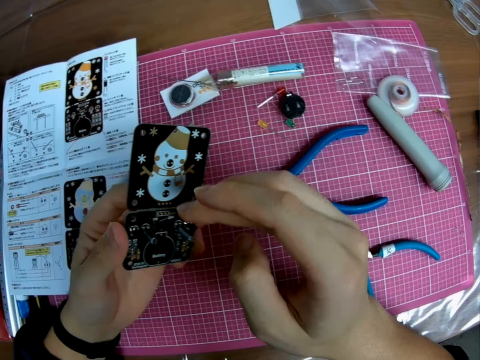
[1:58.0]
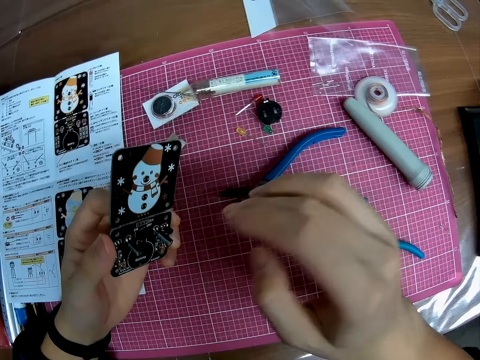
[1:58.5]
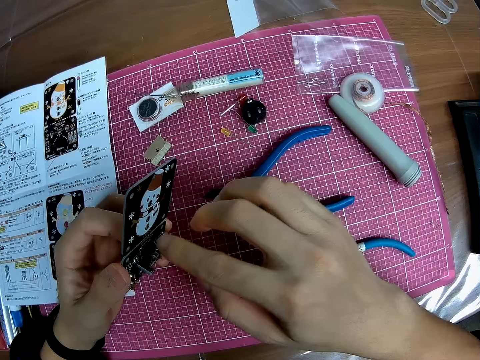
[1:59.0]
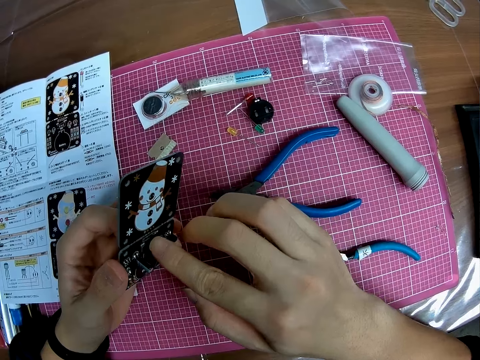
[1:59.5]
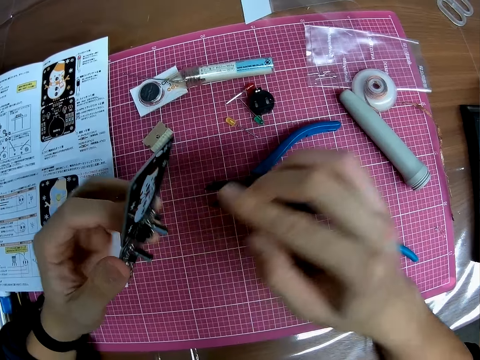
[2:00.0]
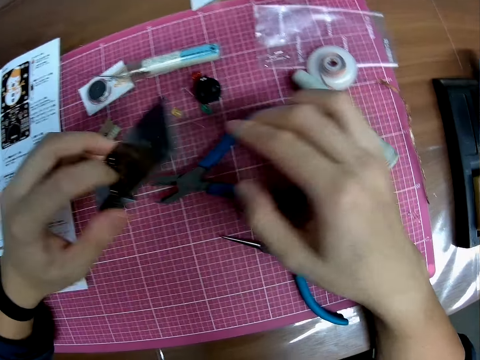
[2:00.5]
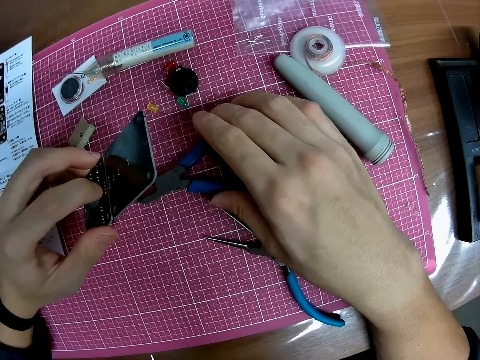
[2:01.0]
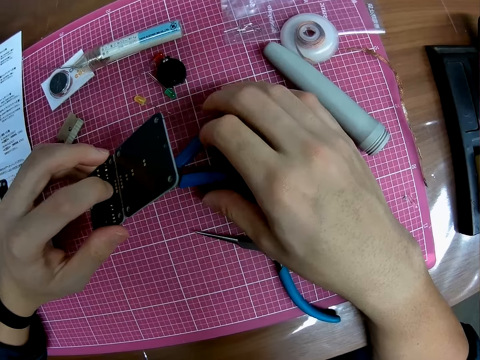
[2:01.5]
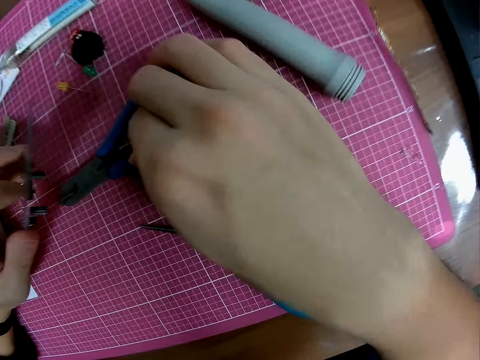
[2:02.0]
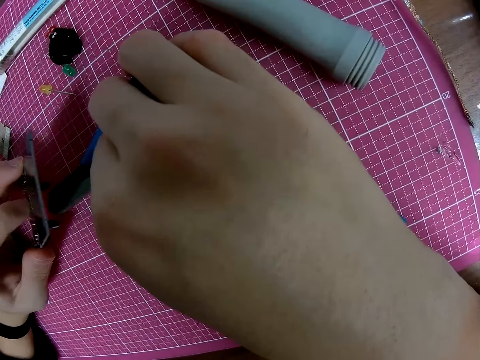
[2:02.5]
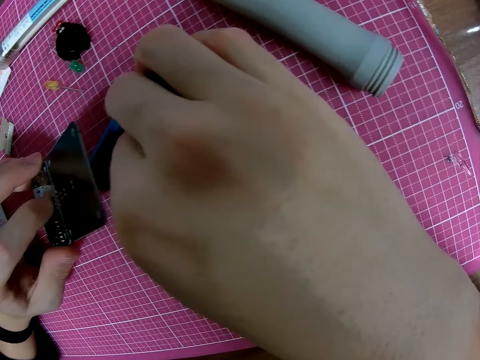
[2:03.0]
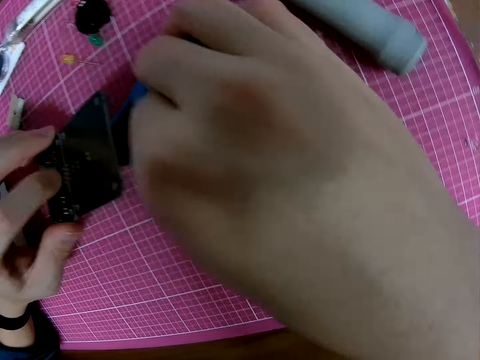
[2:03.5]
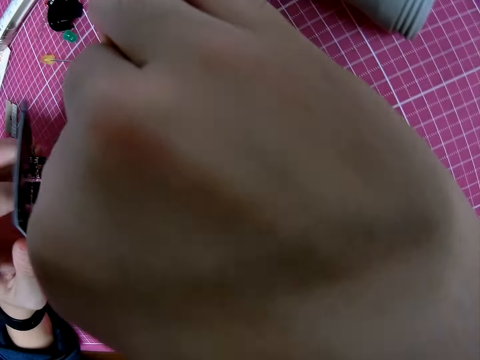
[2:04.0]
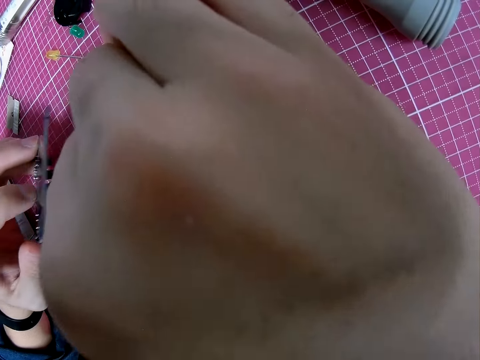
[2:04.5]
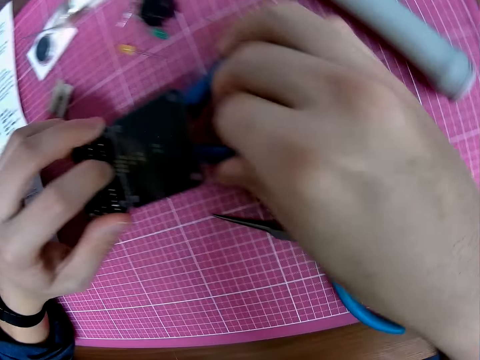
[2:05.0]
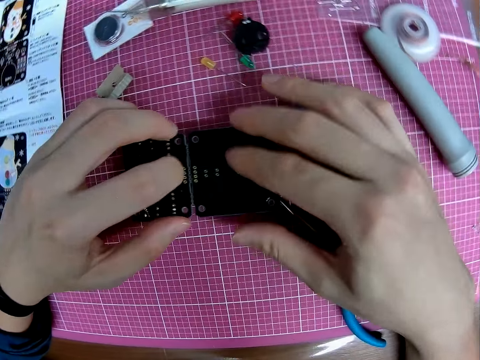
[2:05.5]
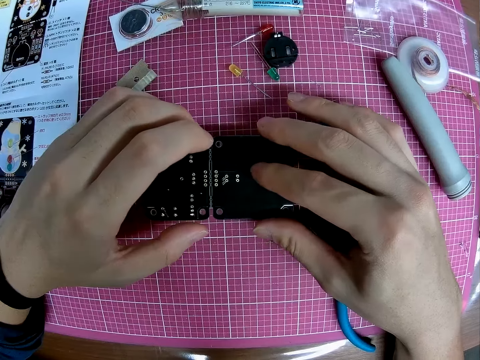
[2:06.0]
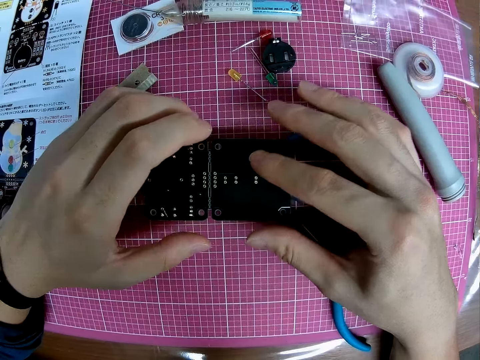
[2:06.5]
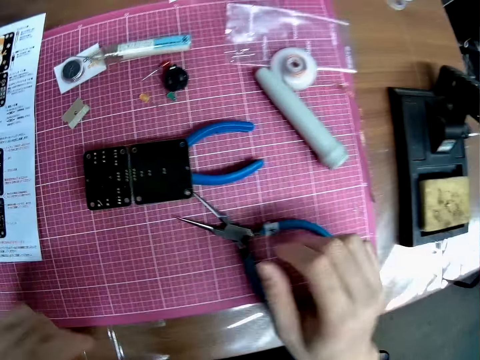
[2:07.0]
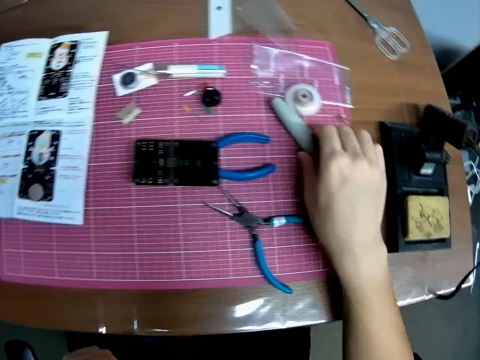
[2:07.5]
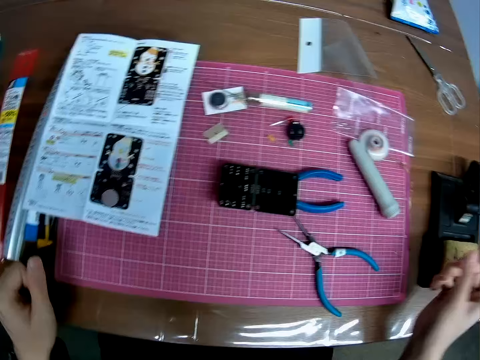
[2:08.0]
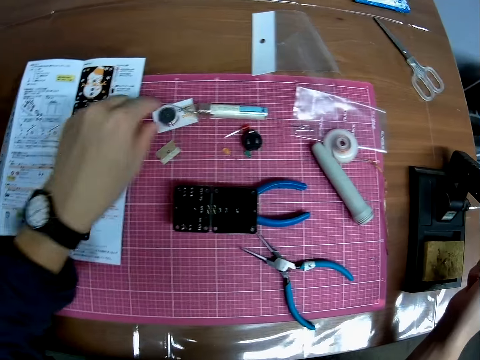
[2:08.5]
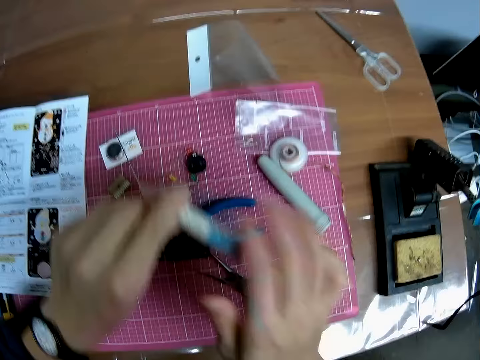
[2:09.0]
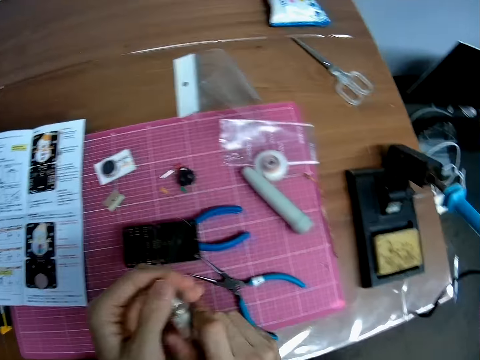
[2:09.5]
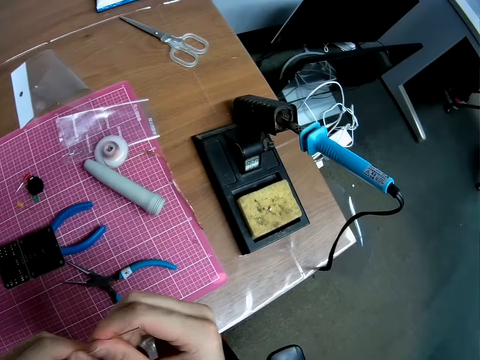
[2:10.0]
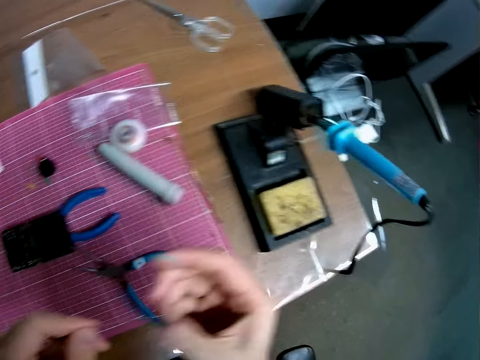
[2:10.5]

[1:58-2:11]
The camera wearer picks up the pliers. He places the circuit board on the pliers. He leaves the stereo board on the table. He takes a solder with his left hand.

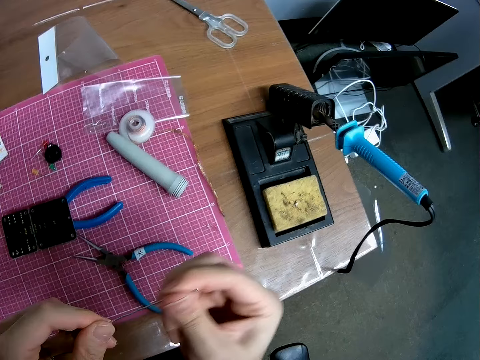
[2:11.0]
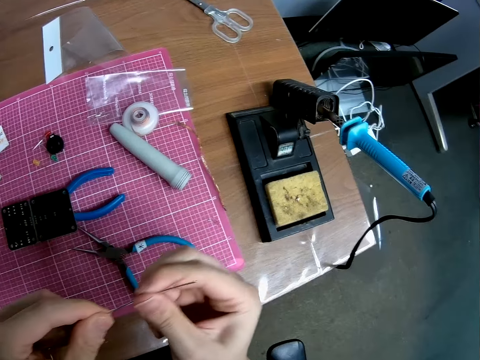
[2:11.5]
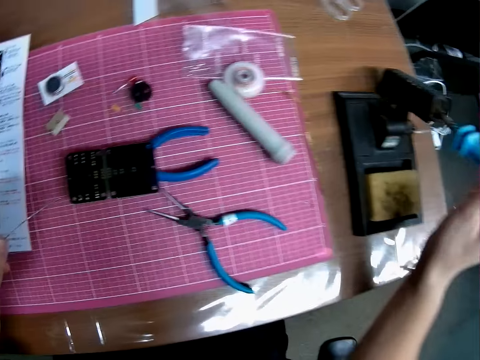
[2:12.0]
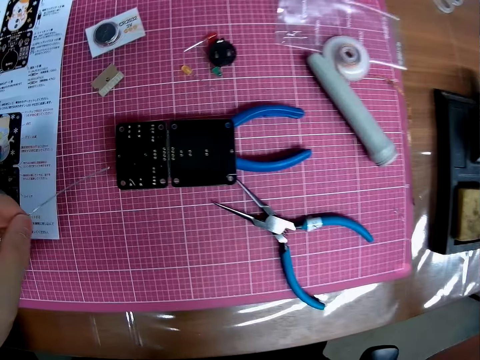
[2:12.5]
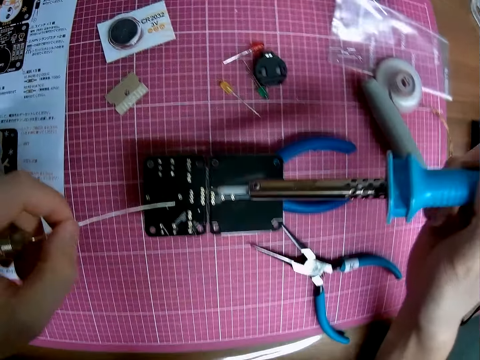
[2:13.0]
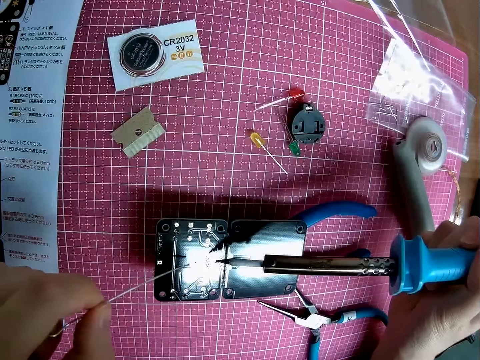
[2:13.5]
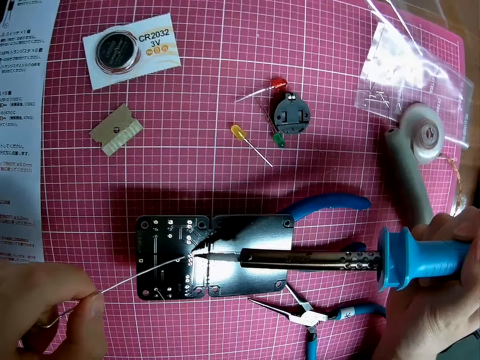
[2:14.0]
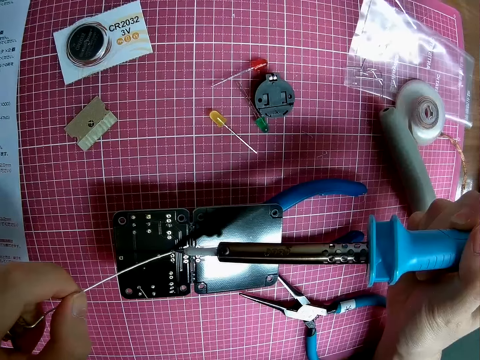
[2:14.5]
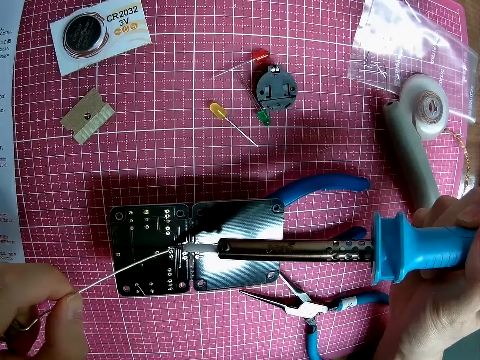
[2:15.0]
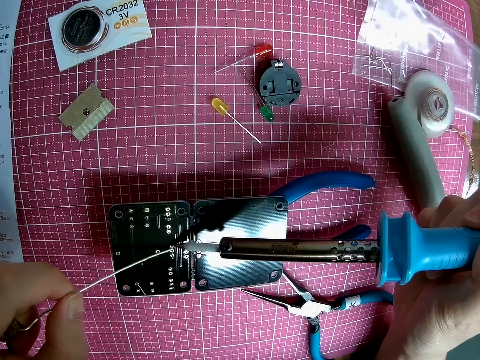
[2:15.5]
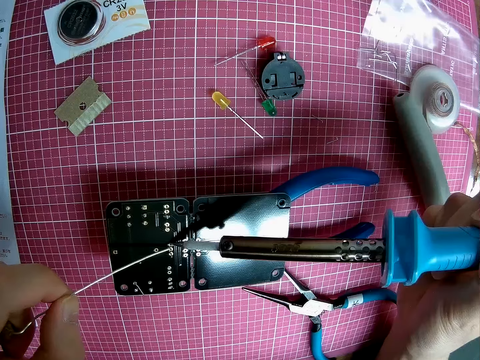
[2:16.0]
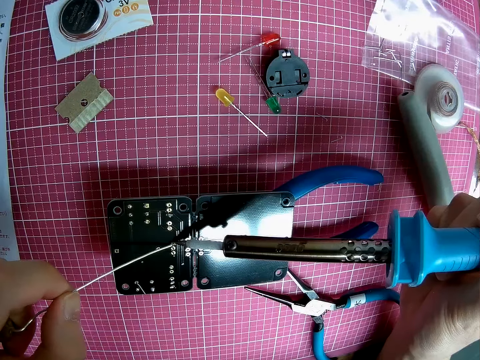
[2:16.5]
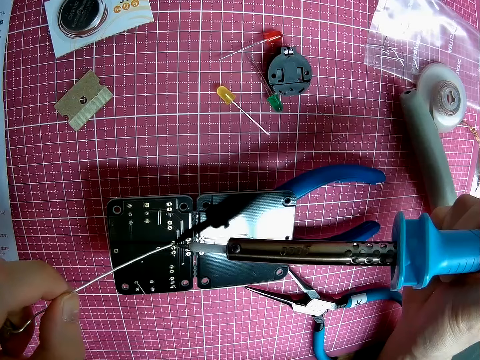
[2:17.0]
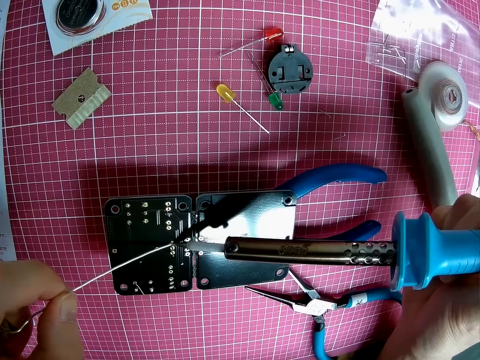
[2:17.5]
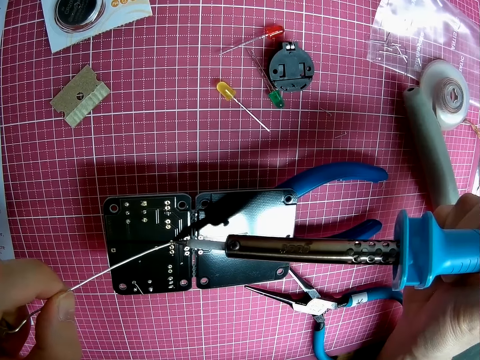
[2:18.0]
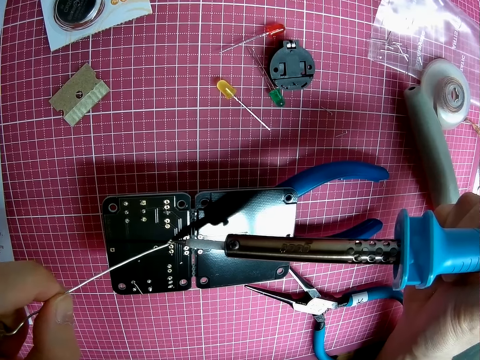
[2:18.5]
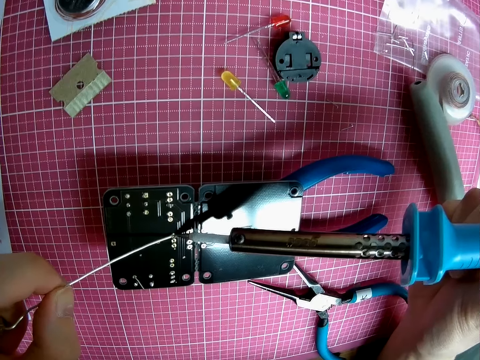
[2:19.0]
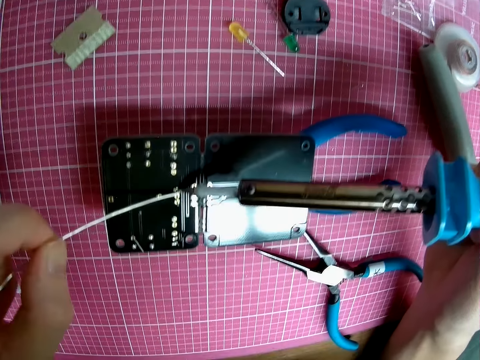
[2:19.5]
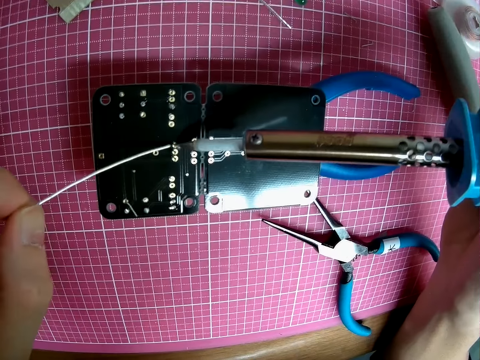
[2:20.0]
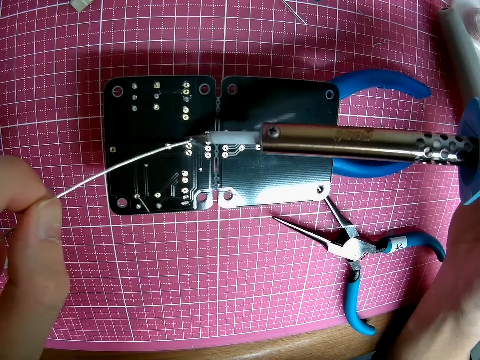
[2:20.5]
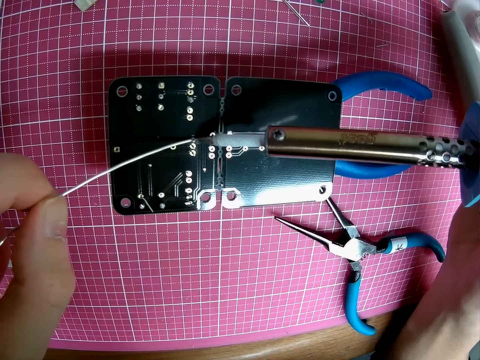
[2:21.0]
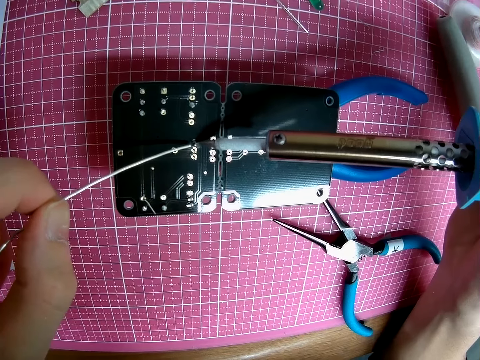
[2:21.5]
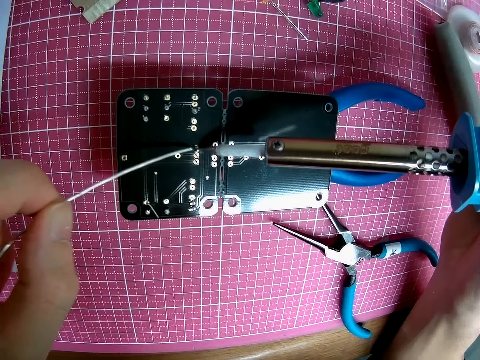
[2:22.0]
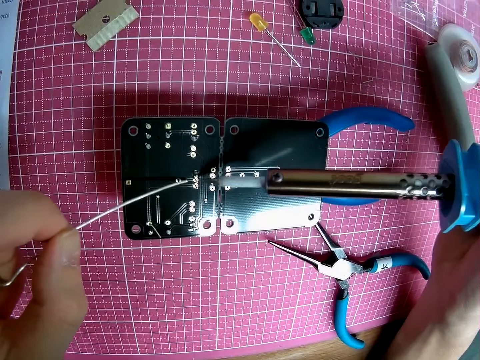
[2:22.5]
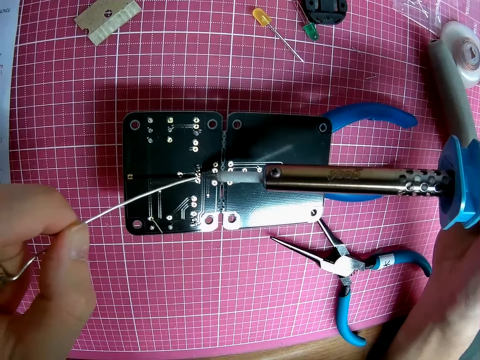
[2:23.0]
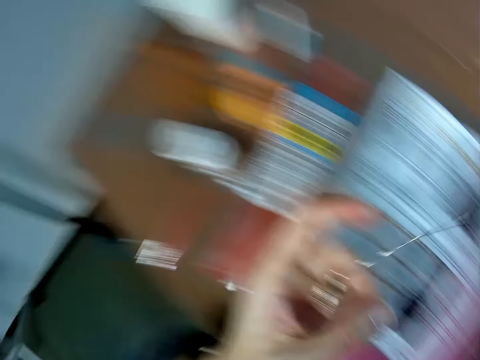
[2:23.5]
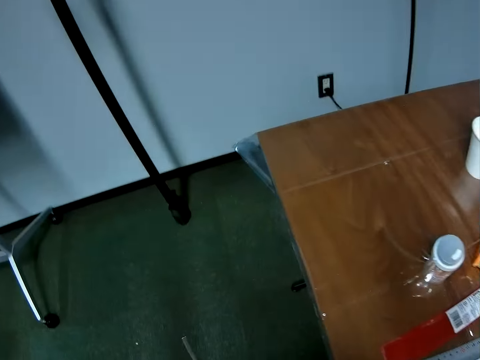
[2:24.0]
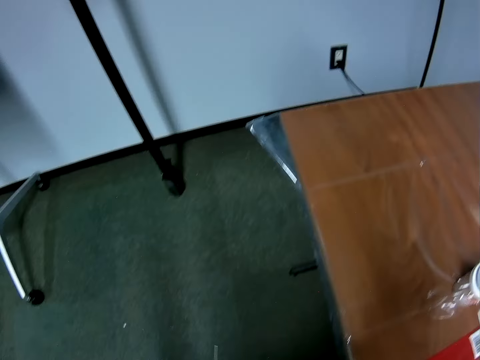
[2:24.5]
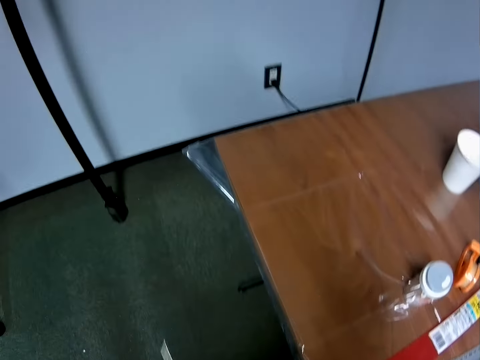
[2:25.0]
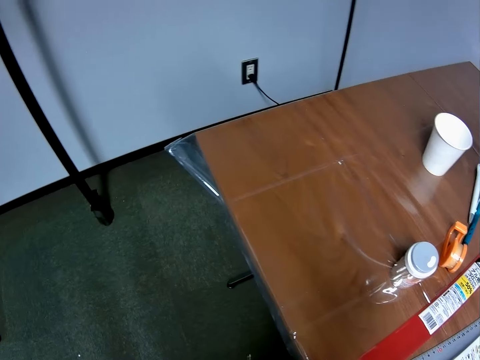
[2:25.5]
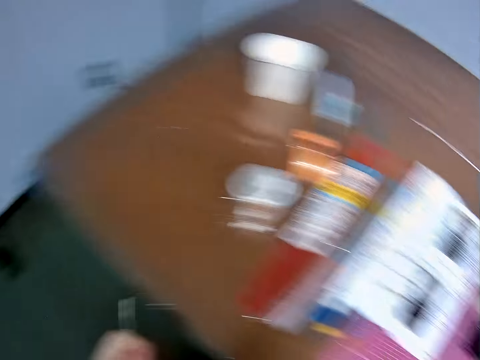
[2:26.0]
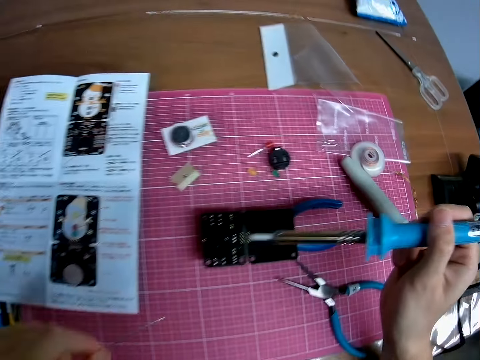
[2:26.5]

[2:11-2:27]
The camera wearer takes a soldering iron with his right hand. He melts the solder with the soldering iron on the circuit board. He looks towards his left.
